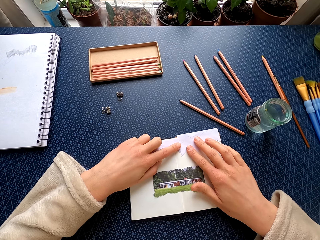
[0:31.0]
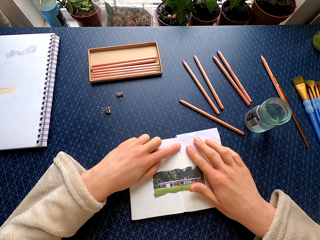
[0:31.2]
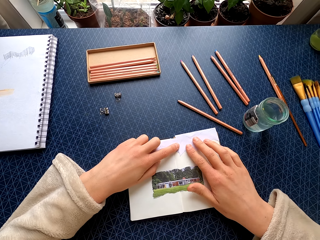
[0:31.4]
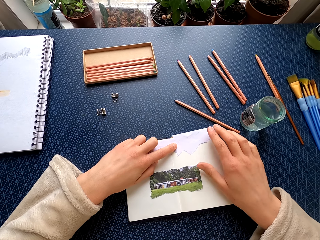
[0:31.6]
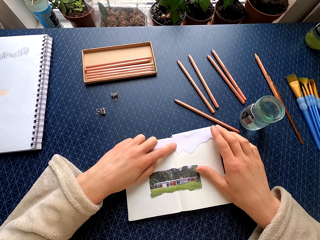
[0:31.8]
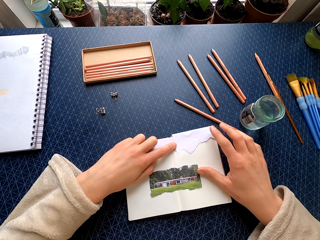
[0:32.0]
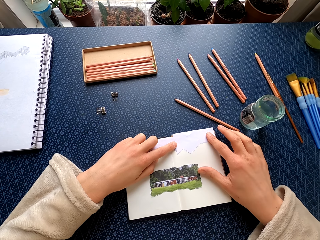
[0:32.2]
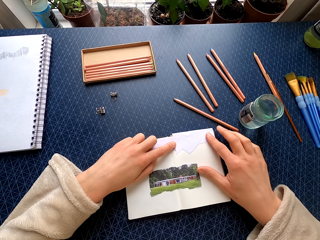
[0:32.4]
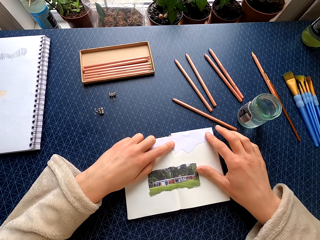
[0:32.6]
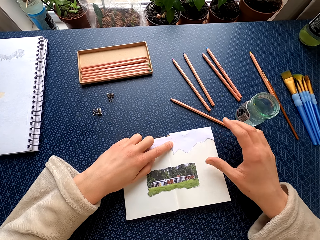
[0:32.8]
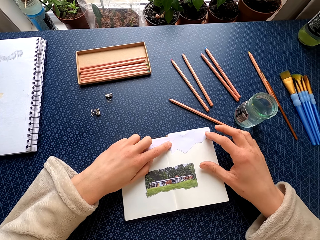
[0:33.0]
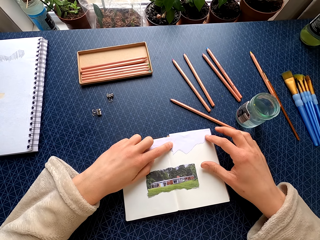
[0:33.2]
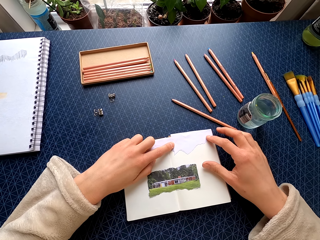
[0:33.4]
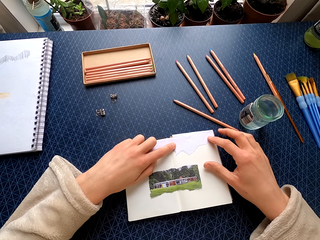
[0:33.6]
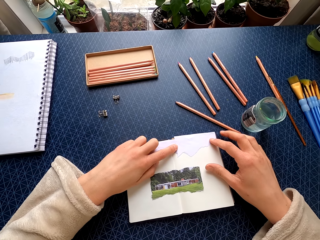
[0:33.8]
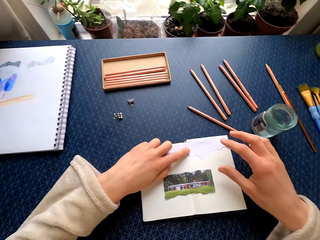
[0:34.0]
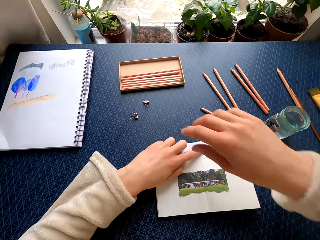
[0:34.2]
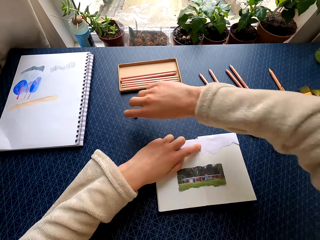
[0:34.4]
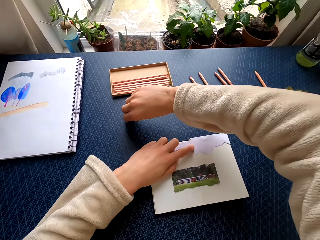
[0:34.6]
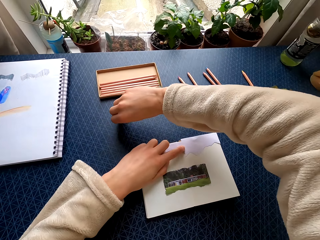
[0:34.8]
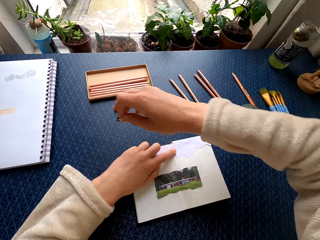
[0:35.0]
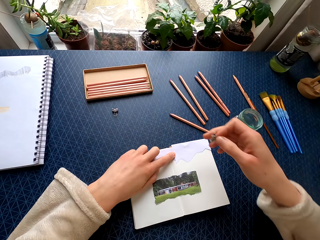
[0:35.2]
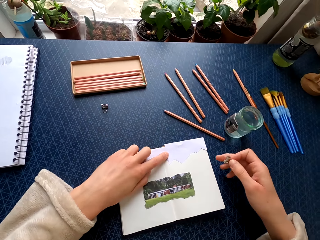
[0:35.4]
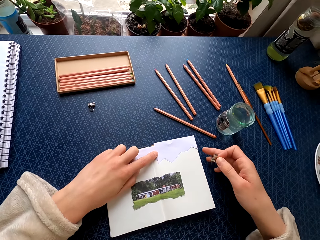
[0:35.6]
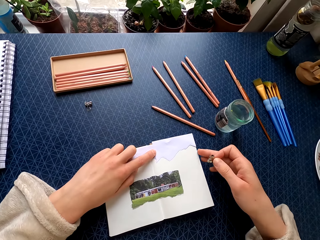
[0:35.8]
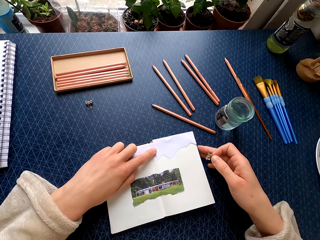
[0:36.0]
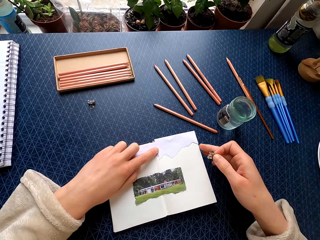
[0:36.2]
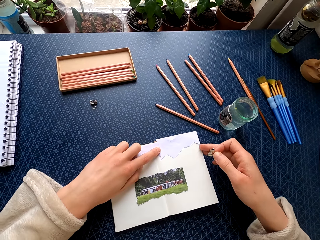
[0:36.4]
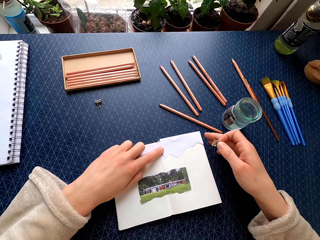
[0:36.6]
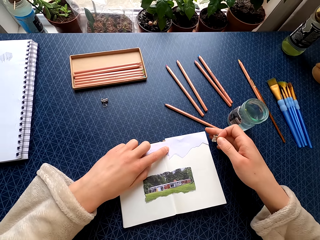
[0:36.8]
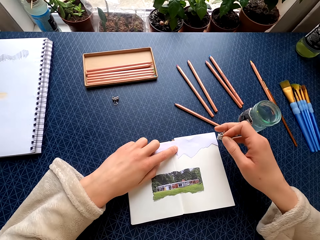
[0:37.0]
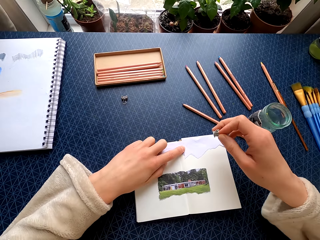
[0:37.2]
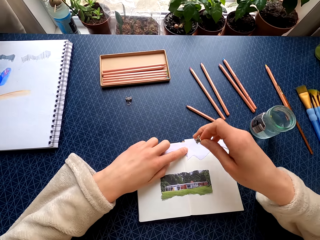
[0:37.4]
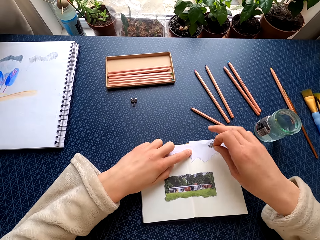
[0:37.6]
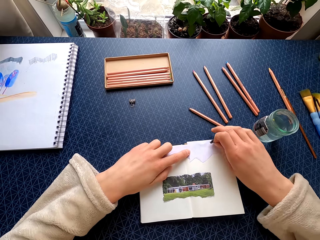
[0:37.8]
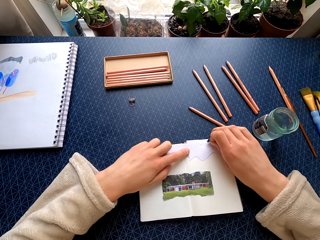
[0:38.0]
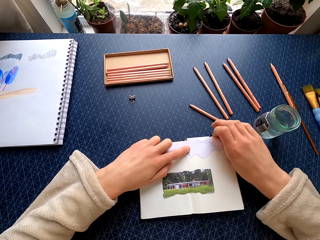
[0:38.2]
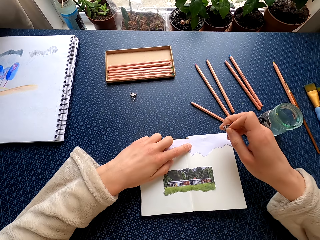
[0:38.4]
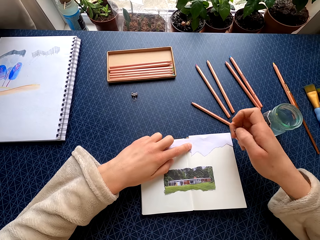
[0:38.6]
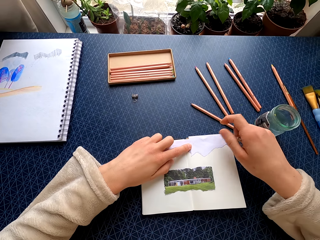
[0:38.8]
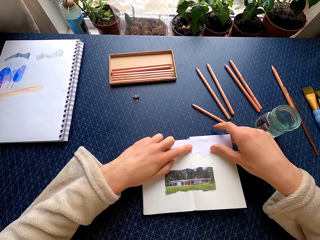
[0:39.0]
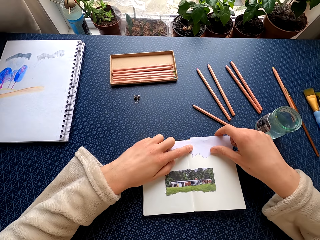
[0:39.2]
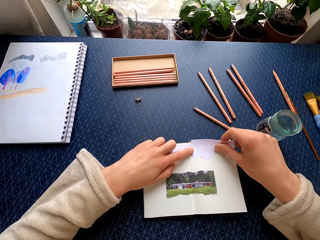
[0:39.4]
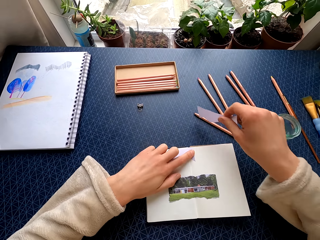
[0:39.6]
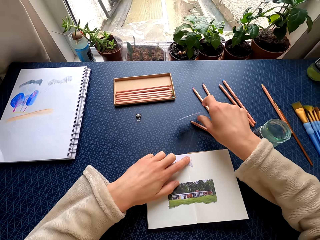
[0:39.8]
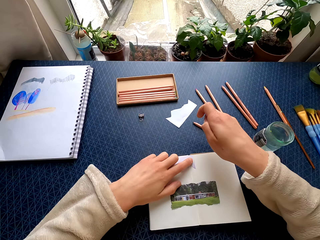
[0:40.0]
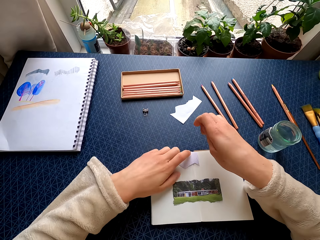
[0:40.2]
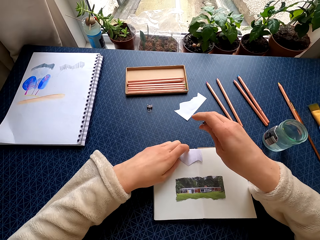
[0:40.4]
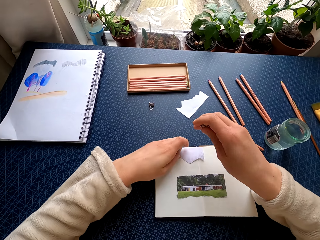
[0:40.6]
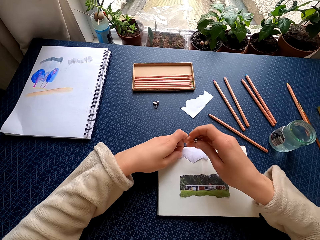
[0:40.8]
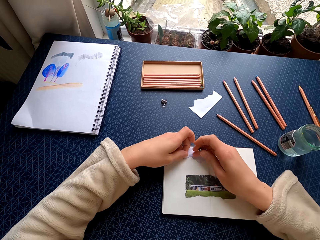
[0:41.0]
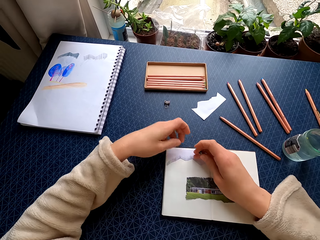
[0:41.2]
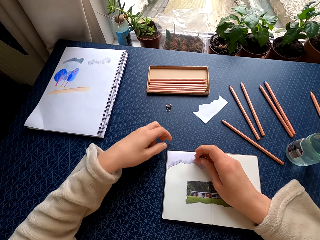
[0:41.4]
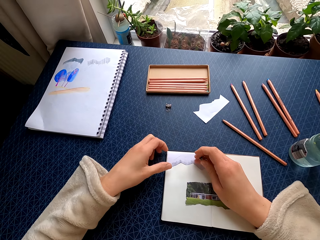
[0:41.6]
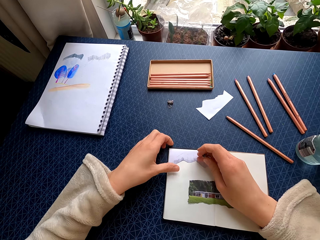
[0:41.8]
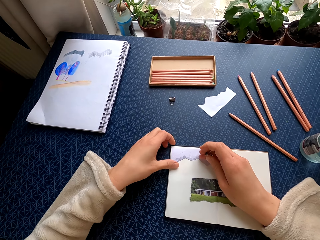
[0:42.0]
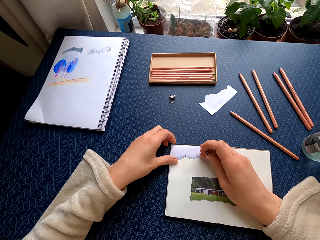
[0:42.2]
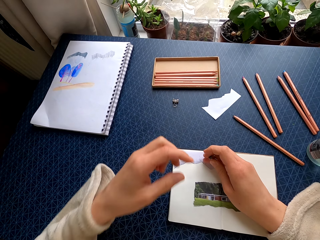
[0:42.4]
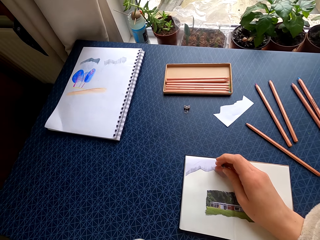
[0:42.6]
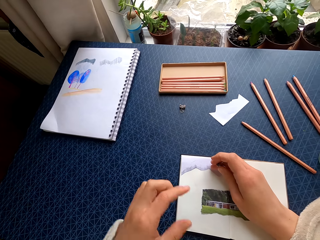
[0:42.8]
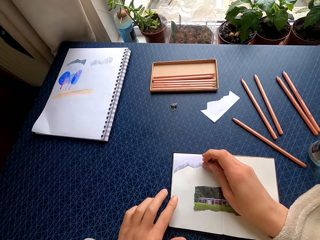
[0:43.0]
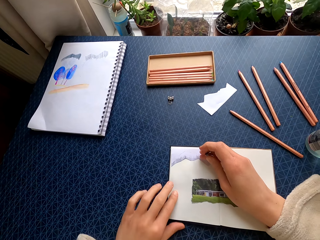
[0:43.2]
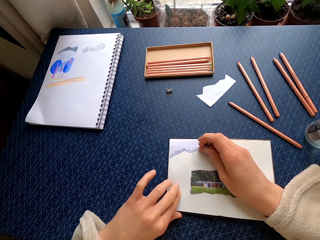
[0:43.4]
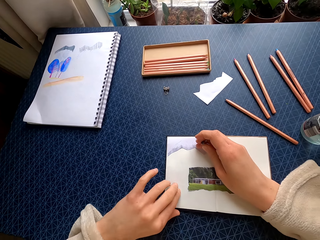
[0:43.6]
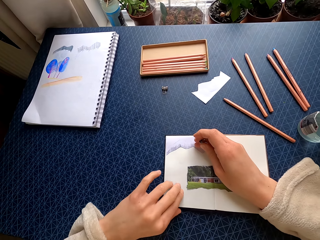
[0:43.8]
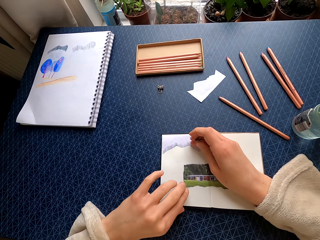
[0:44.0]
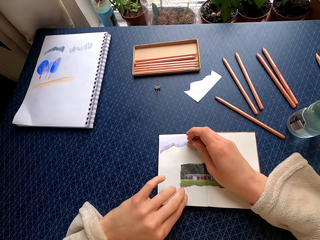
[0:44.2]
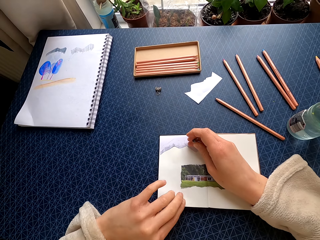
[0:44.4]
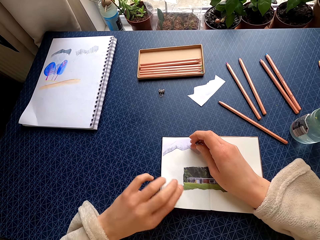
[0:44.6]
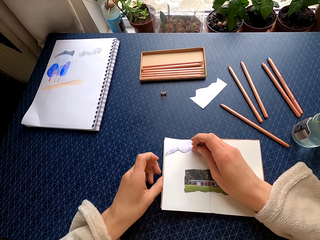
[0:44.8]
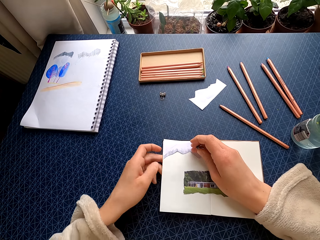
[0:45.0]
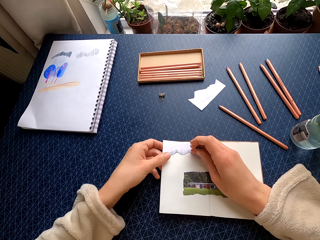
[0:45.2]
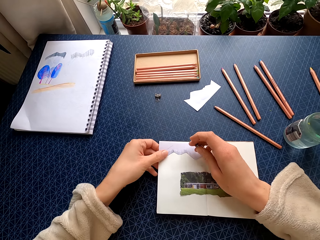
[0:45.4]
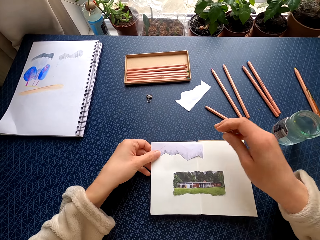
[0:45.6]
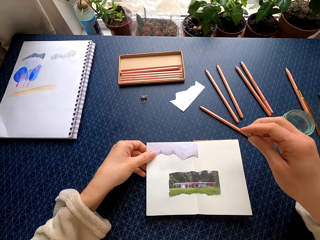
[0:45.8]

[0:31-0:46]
The camera wearer picks up a clip on the table. She moves her right hand. She removes the piece of paper with her right hand. She drops the pieces of paper on the table. She holds the piece of paper on the book with her right hand. She moves her left hand. She opens a page.

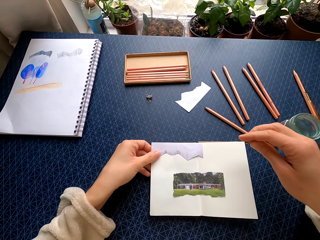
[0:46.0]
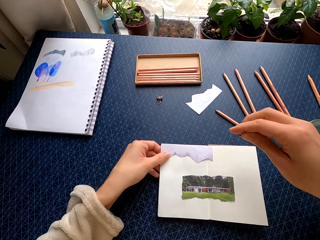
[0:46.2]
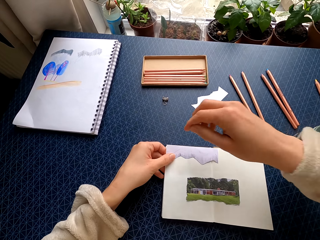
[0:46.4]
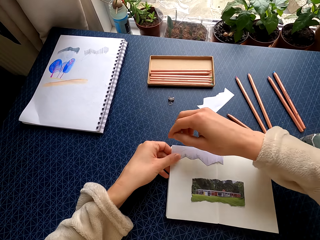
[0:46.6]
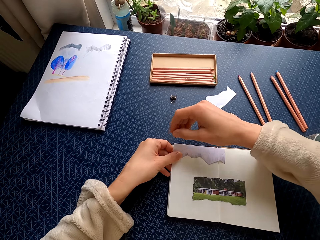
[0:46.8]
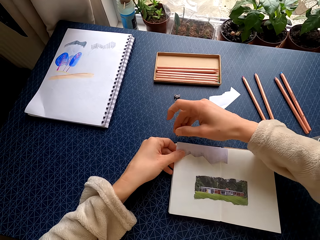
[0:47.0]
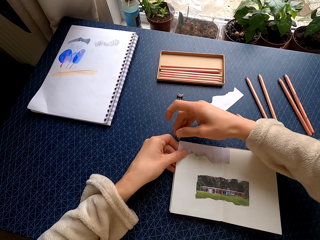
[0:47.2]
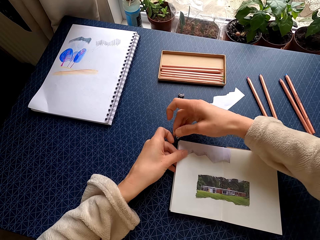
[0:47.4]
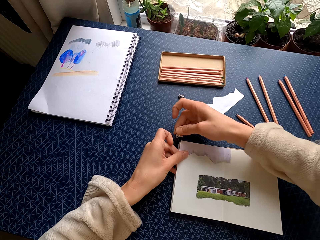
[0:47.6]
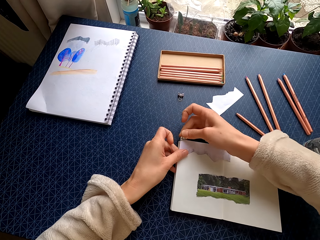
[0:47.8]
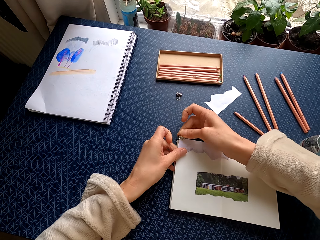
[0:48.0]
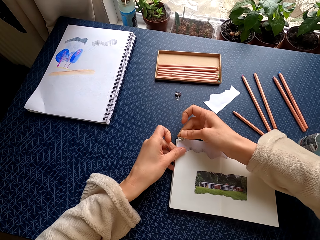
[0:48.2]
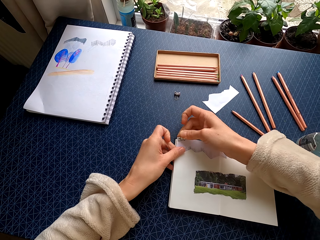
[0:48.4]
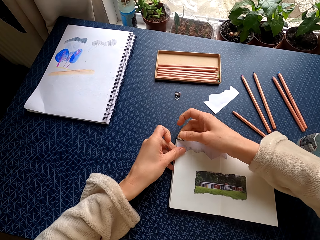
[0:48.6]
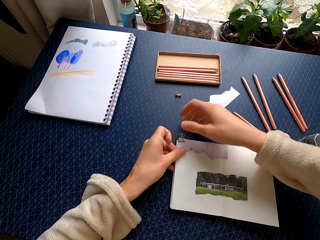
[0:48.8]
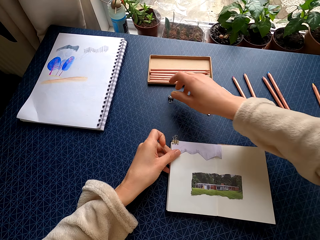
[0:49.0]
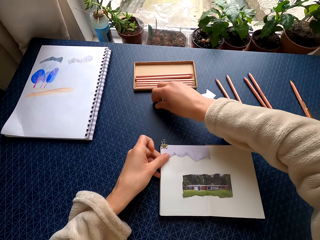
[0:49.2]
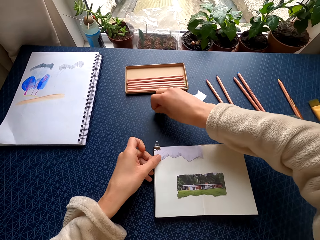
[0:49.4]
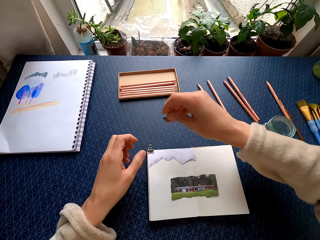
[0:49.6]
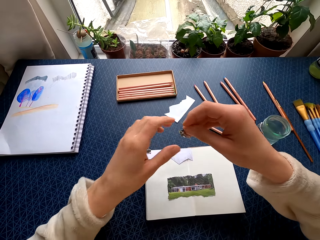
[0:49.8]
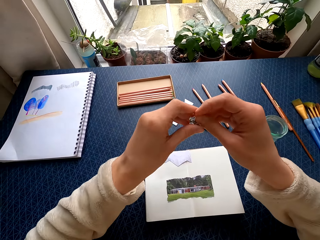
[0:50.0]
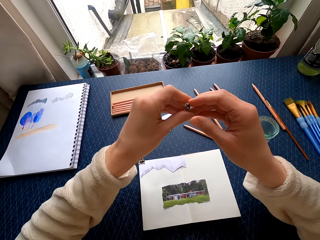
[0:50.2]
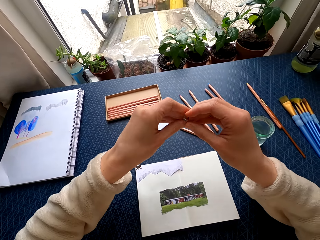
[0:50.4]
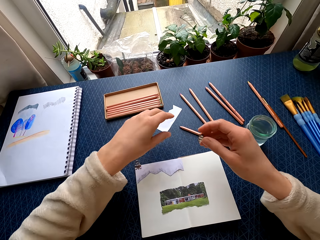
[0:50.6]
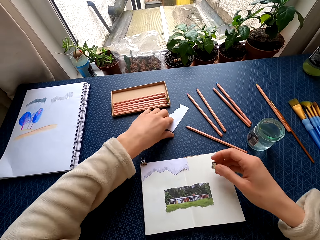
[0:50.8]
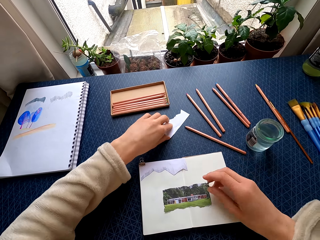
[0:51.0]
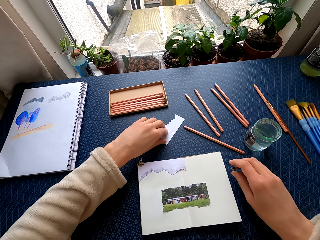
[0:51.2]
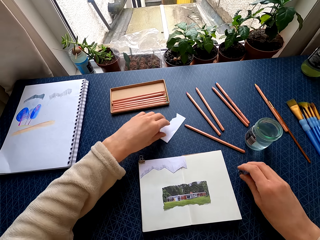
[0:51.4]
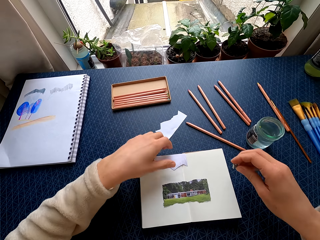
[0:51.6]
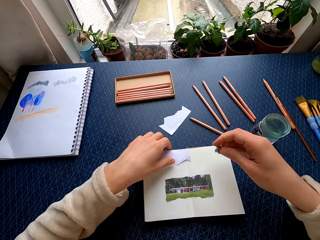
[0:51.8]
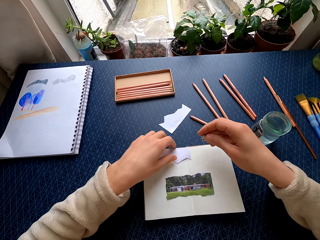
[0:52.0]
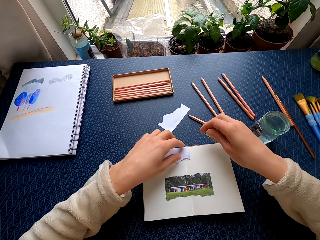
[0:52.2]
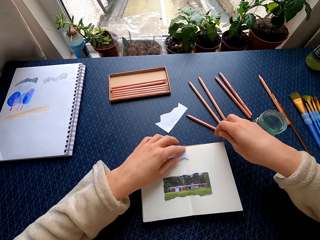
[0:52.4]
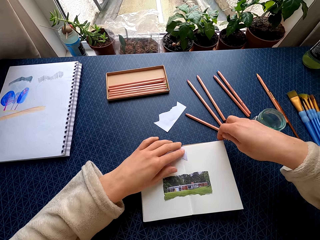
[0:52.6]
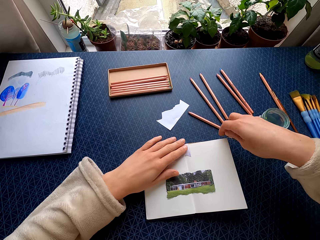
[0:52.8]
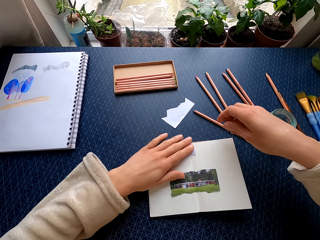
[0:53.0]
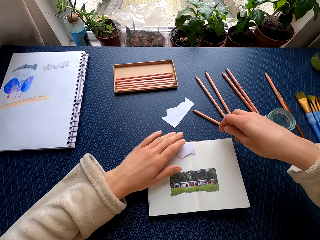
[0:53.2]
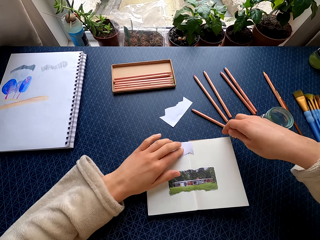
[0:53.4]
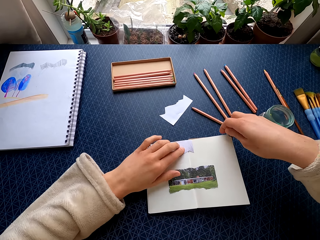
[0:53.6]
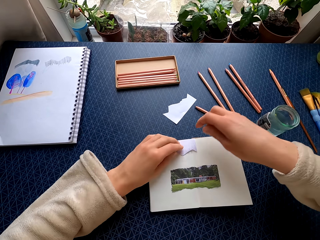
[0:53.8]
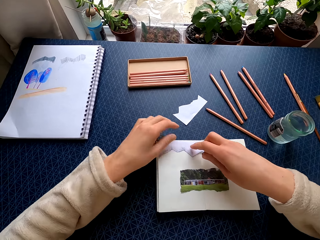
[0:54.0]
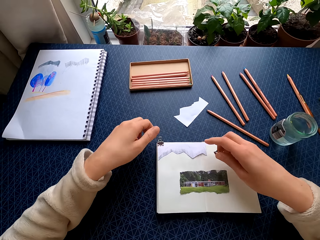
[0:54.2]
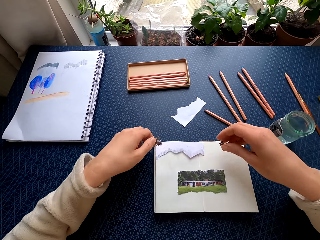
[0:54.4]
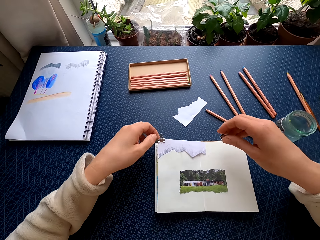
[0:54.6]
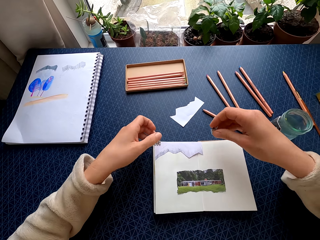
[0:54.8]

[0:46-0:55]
The camera wearer places the clip on the piece of paper. She picks up a clip on the table. She holds the clip in both hands. She picks up a piece of paper on the table. She touches the piece of paper on the table.
